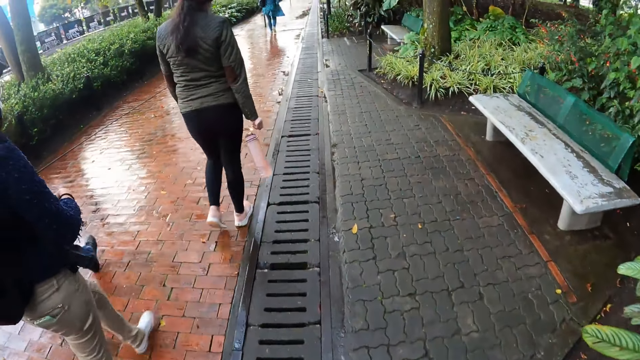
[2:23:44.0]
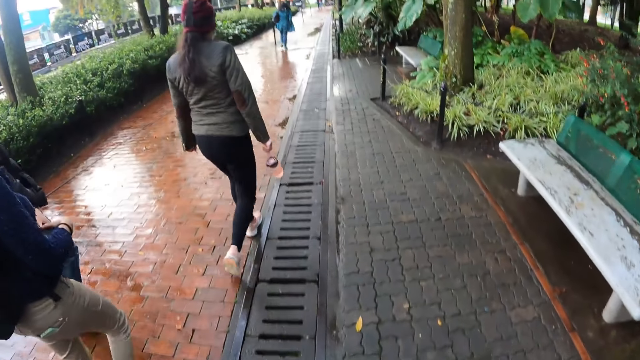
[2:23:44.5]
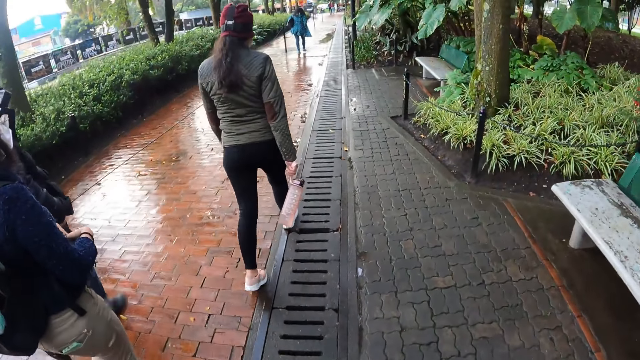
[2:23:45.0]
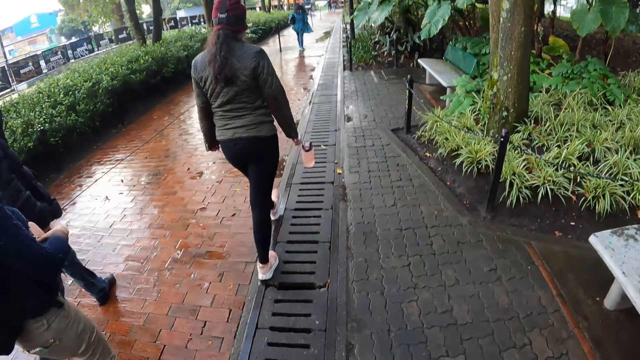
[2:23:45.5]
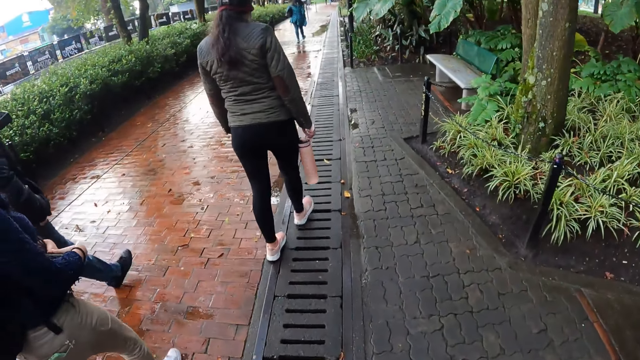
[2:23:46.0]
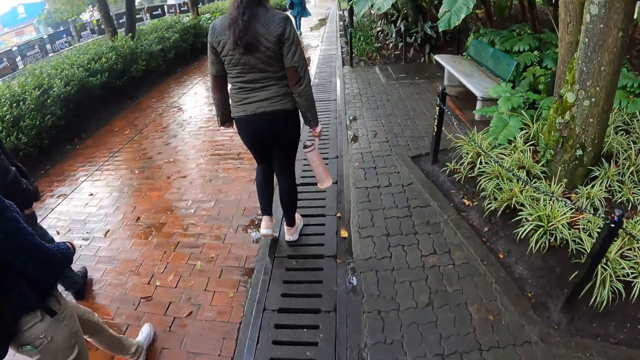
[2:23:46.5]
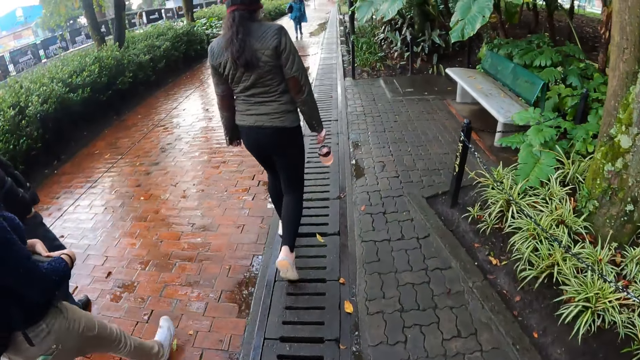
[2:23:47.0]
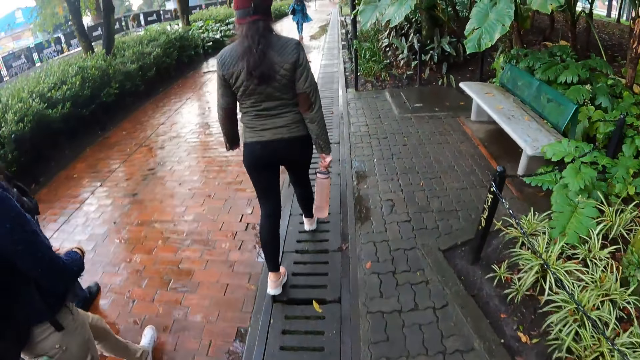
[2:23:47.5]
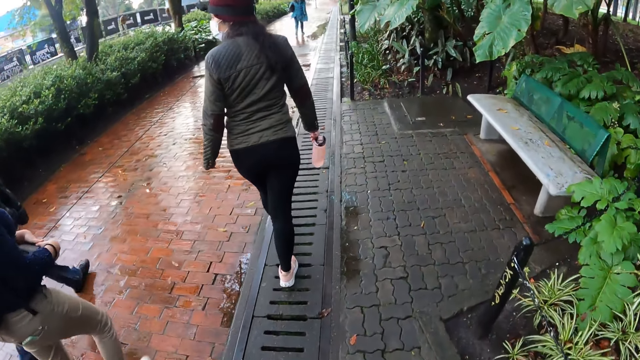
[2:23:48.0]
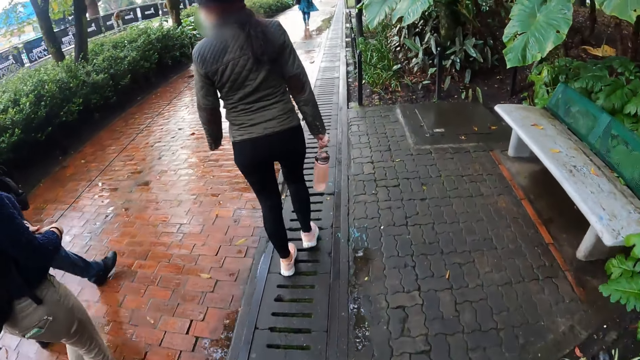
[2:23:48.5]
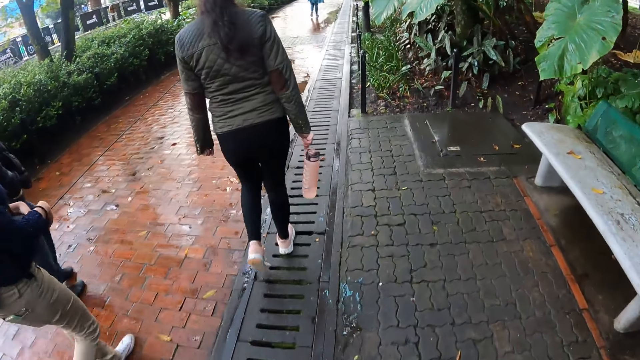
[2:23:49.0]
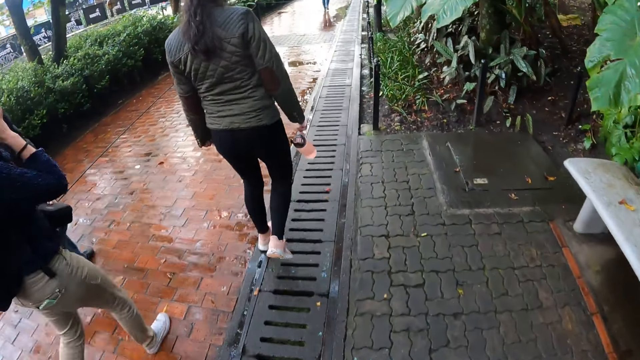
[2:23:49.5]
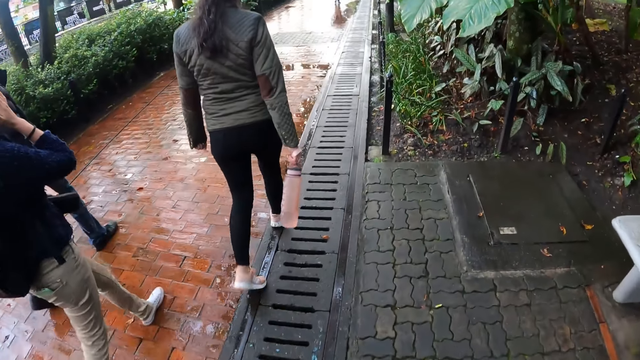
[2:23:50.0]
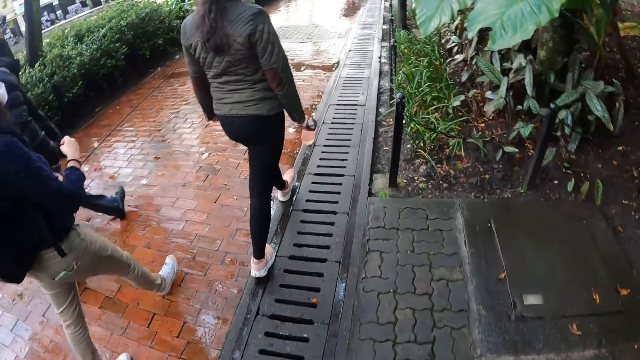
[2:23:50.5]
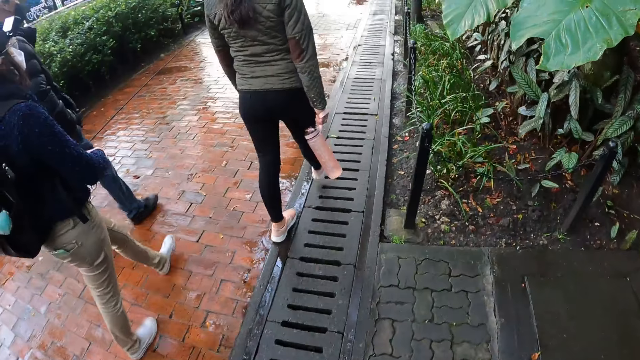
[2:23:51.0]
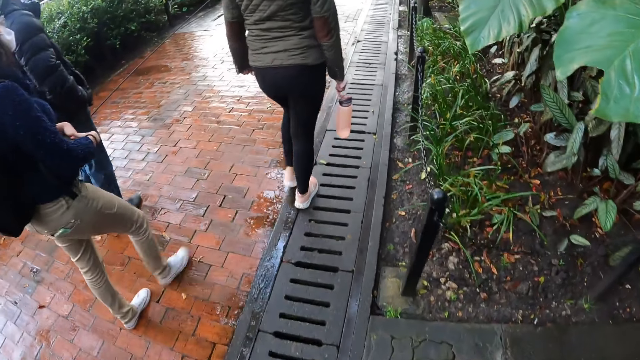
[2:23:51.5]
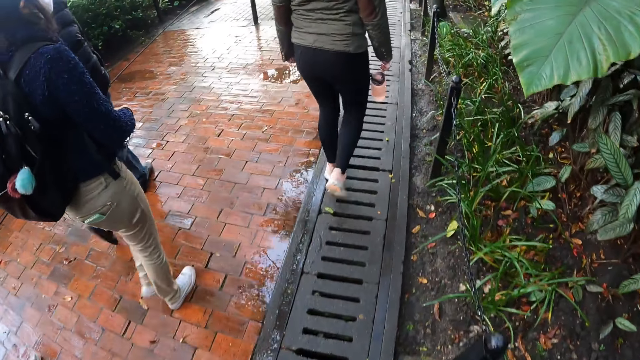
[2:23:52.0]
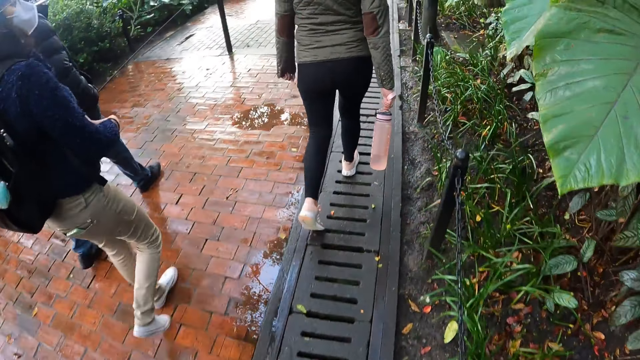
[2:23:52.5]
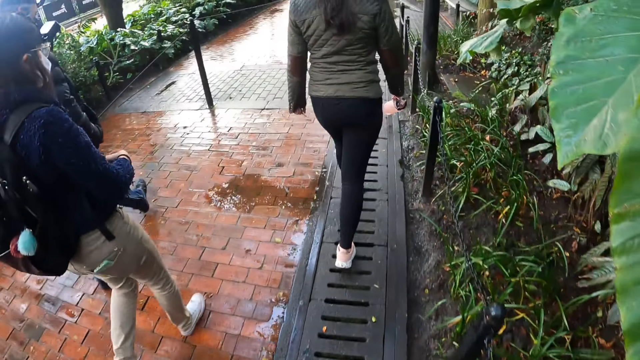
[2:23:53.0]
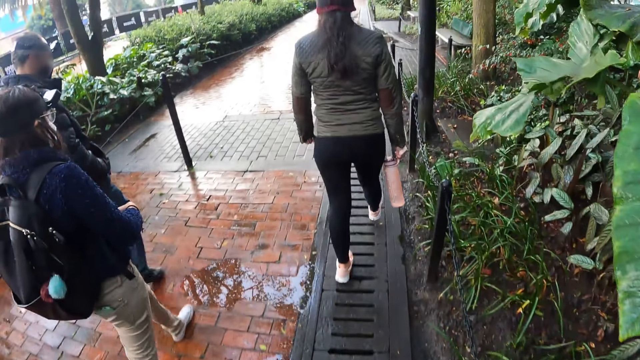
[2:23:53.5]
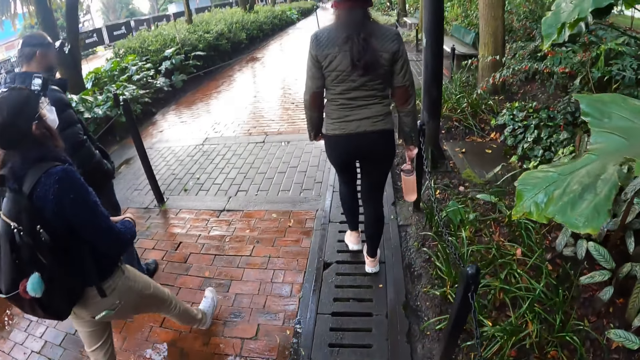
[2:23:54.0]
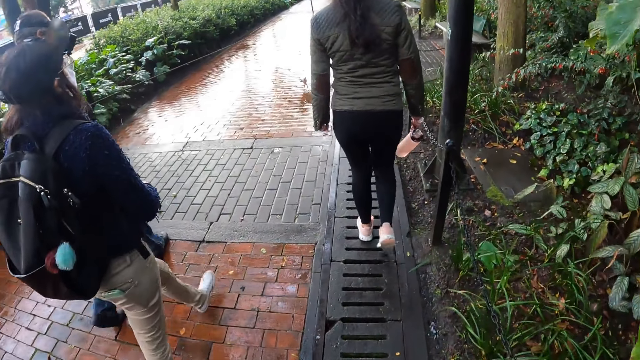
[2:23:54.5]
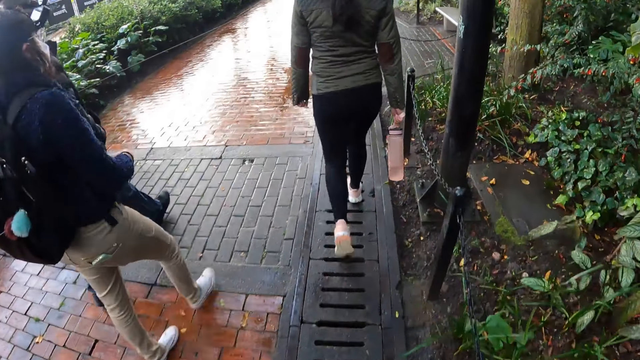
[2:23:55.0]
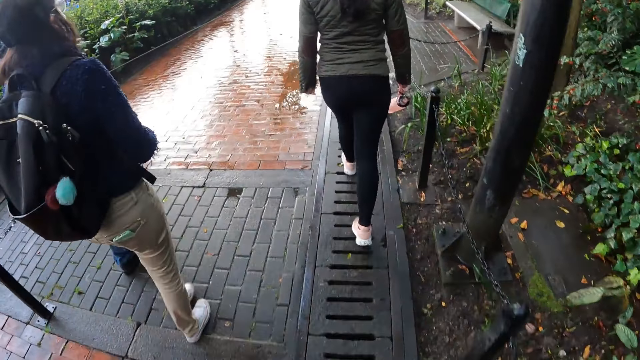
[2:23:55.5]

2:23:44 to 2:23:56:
A woman adjusts the facemask on her face with her right hand. The woman holds her face. The woman holds the box in her left hand with both hands. The woman lowers the hand.

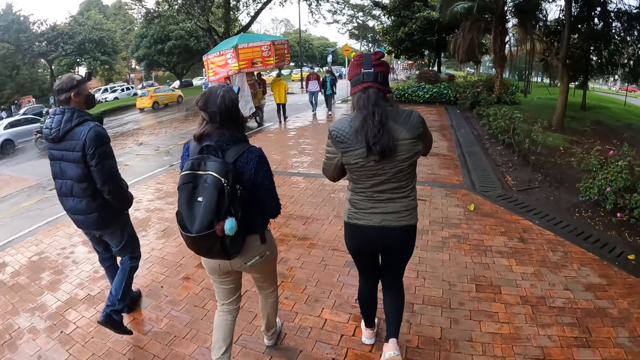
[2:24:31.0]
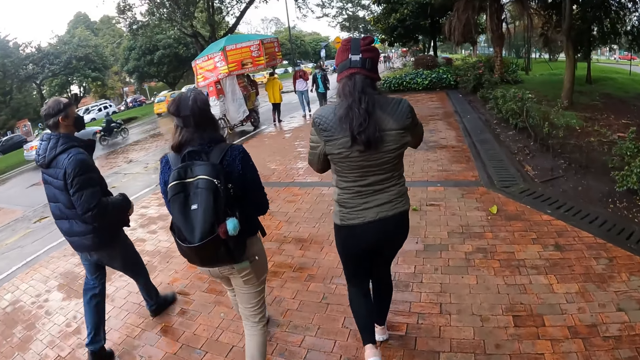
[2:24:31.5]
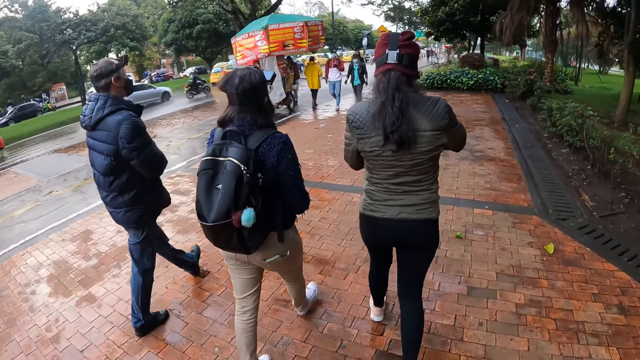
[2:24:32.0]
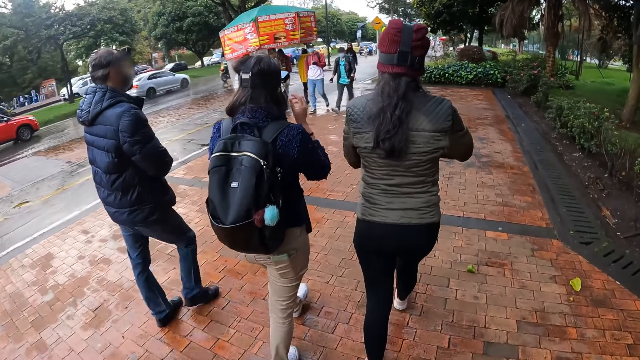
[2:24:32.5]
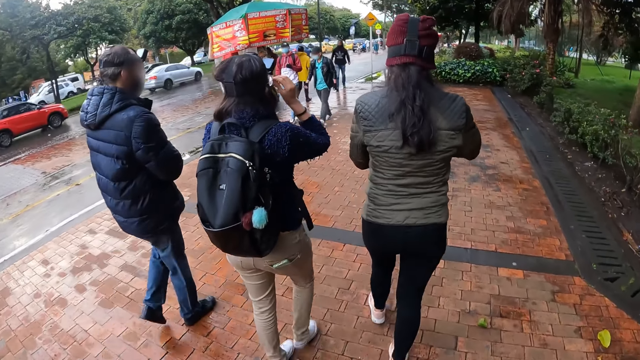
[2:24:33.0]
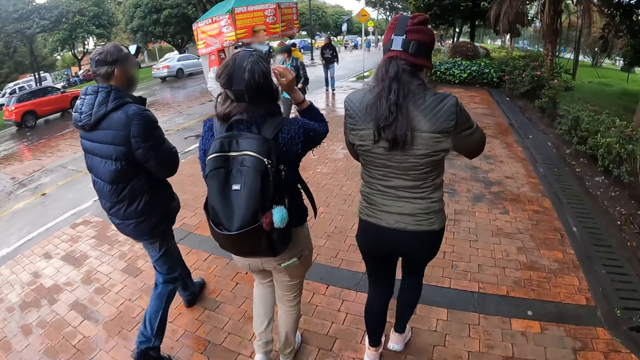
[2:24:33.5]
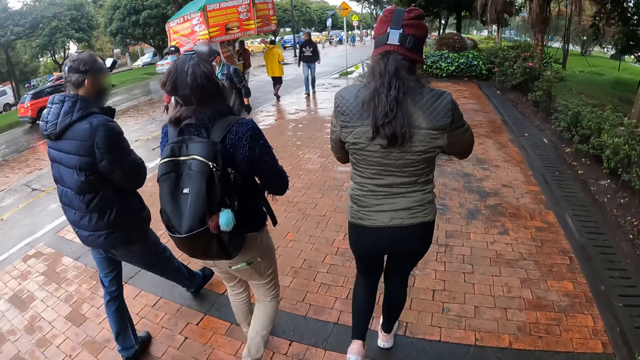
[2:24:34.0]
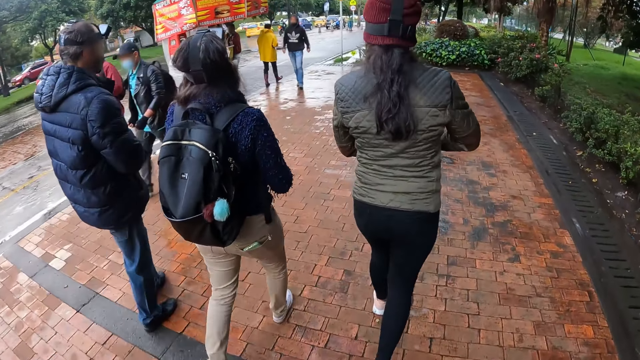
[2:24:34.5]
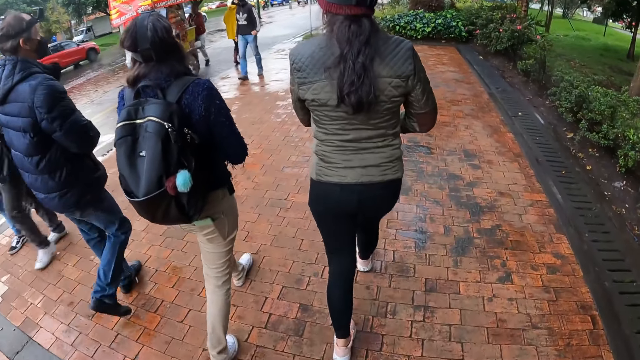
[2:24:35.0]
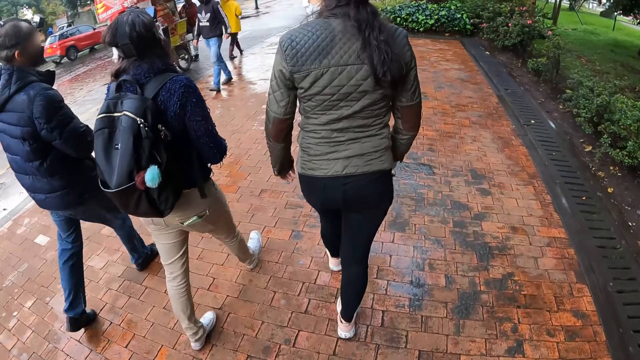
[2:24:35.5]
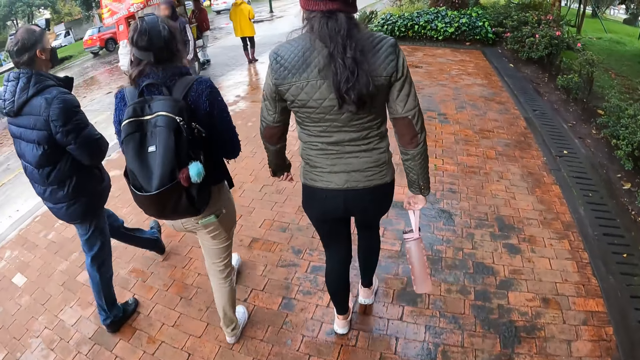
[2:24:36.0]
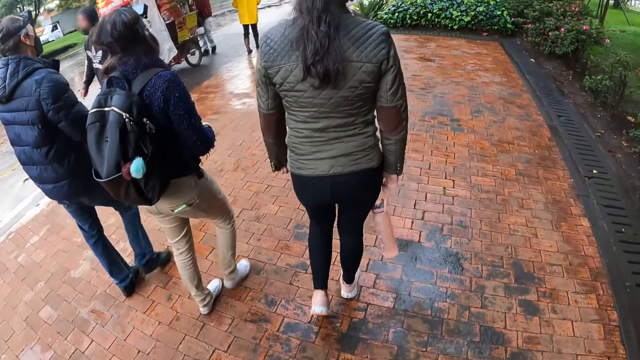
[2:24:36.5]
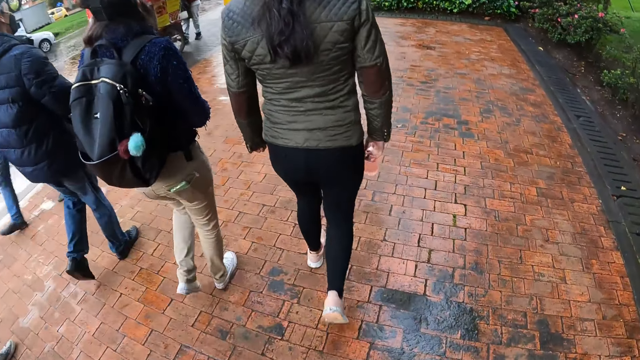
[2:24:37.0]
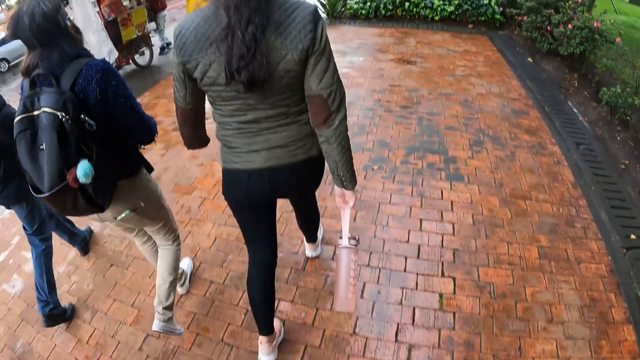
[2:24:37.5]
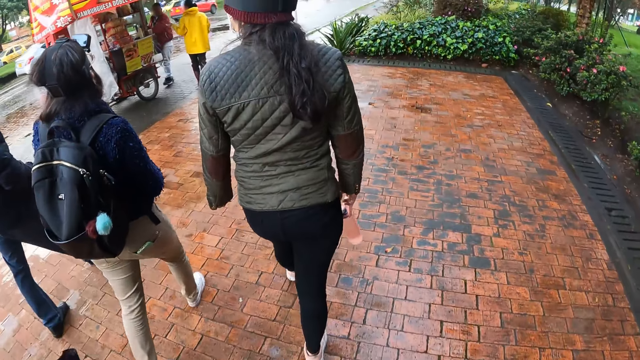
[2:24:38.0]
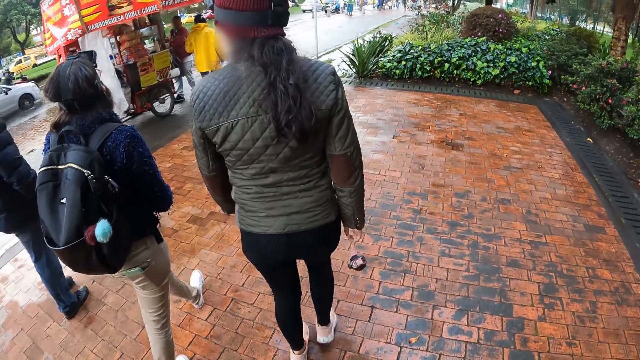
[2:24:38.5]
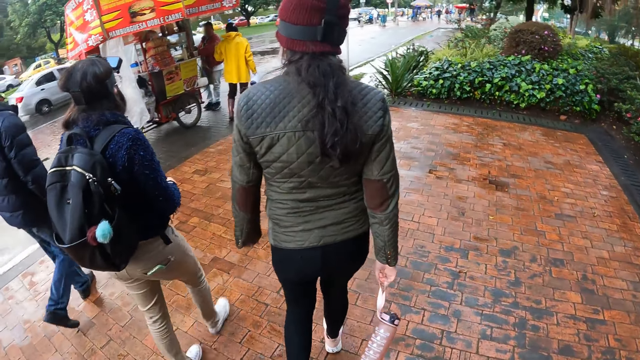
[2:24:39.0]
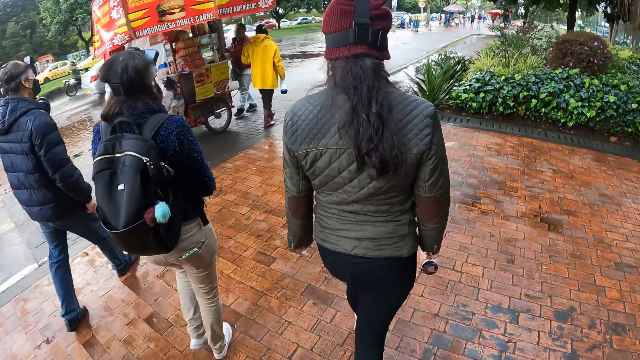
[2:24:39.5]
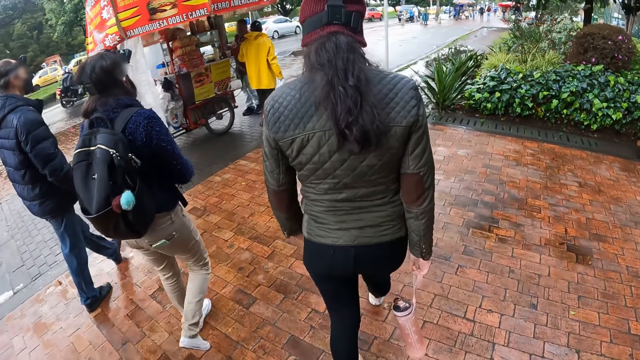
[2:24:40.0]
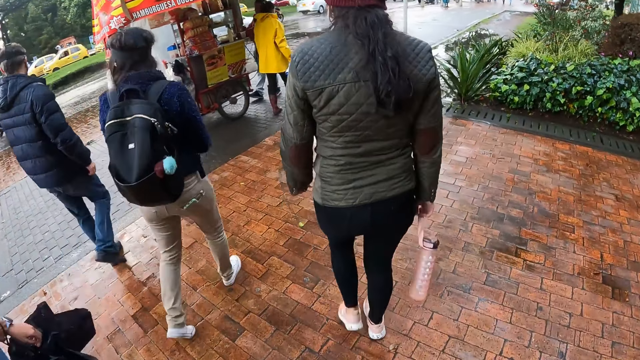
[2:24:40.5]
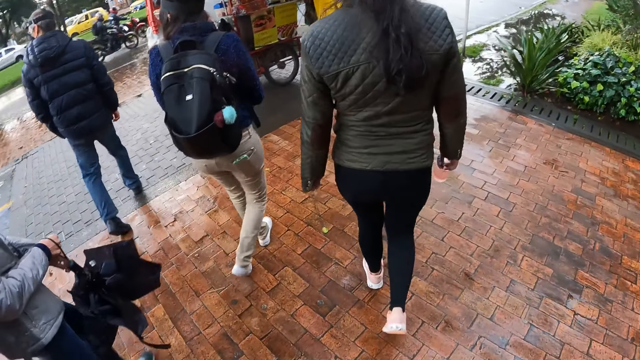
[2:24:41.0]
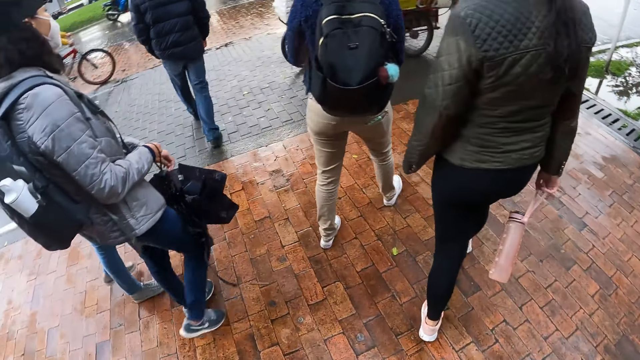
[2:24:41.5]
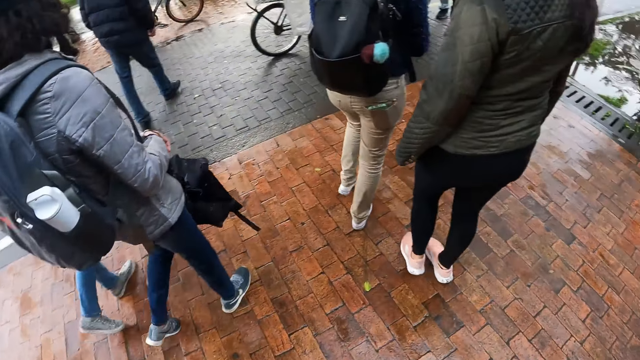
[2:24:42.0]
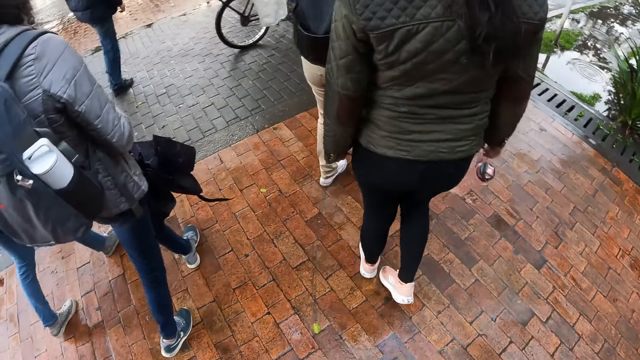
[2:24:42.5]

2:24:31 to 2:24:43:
A woman adjusts a pair of glasses with both hands.
